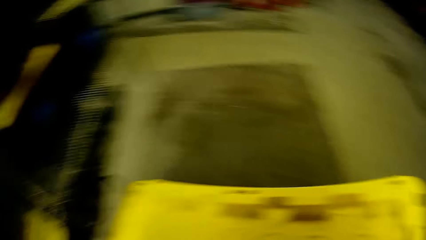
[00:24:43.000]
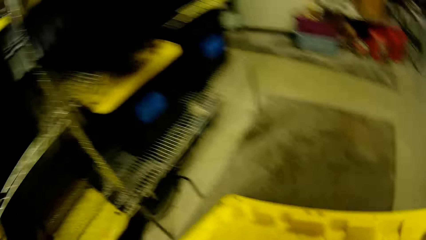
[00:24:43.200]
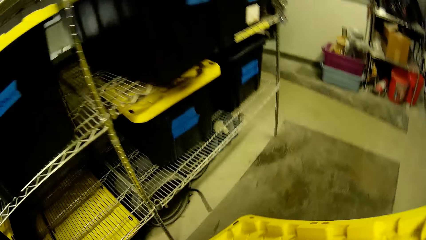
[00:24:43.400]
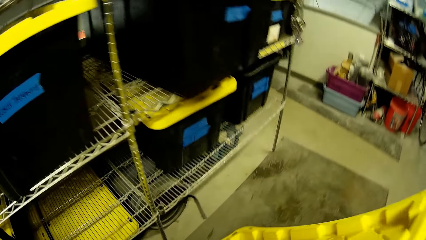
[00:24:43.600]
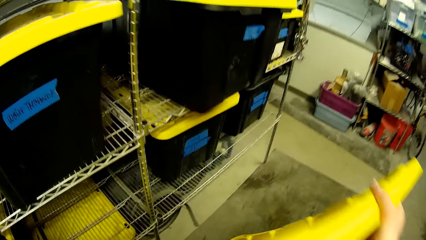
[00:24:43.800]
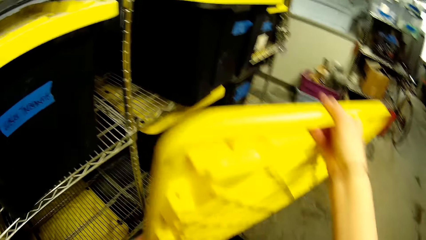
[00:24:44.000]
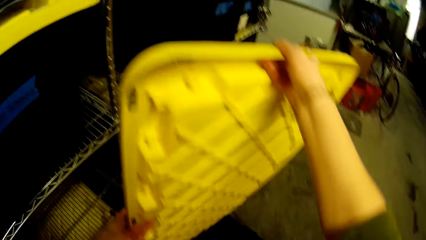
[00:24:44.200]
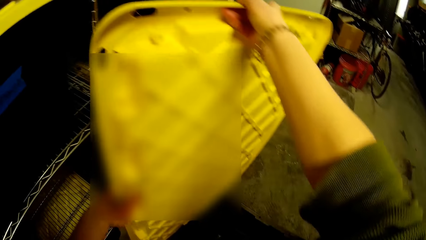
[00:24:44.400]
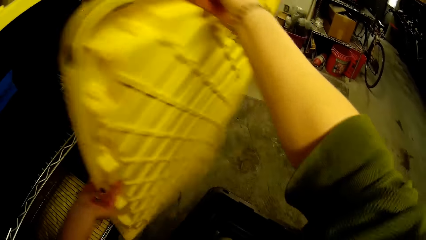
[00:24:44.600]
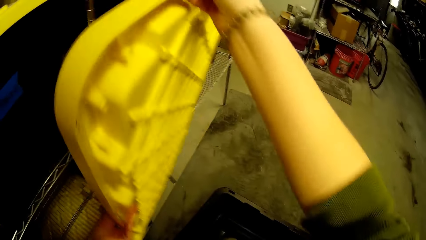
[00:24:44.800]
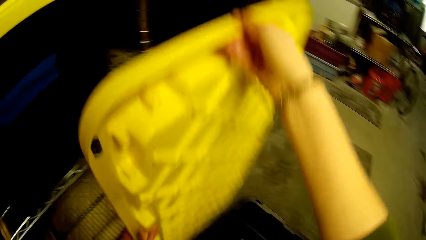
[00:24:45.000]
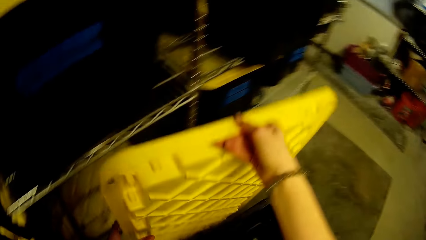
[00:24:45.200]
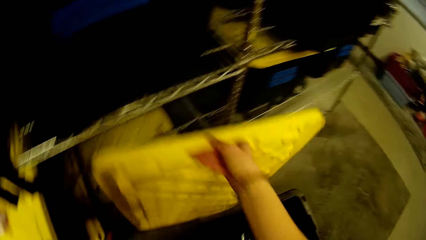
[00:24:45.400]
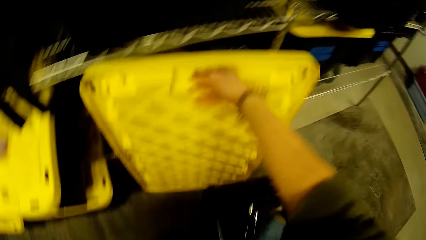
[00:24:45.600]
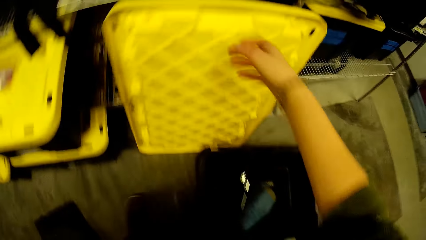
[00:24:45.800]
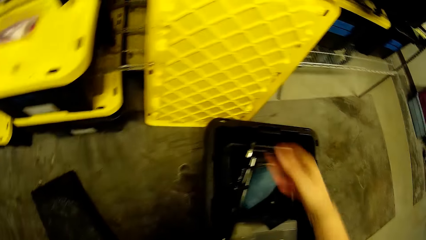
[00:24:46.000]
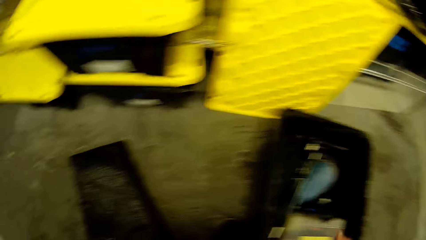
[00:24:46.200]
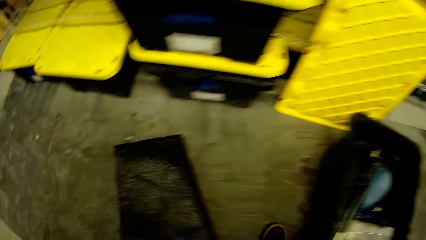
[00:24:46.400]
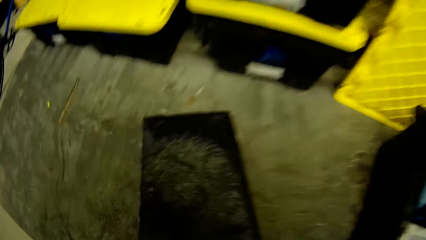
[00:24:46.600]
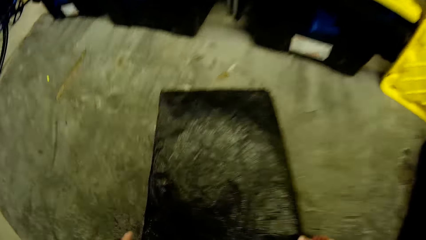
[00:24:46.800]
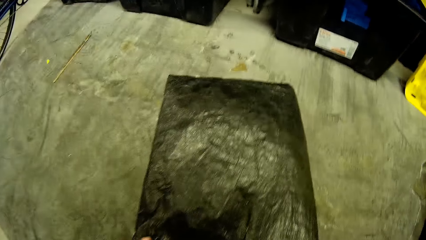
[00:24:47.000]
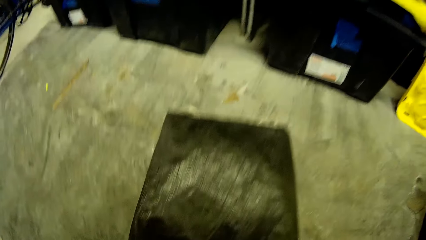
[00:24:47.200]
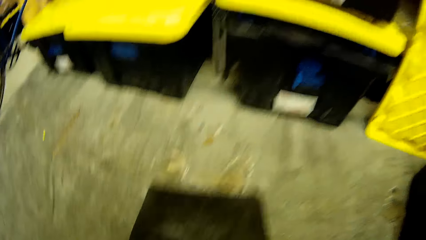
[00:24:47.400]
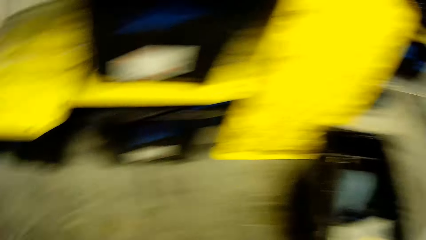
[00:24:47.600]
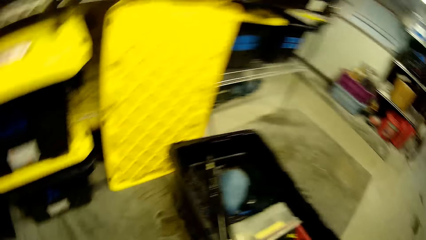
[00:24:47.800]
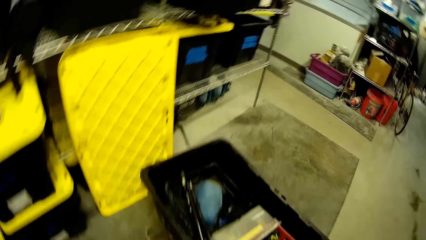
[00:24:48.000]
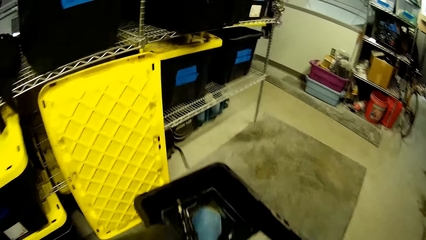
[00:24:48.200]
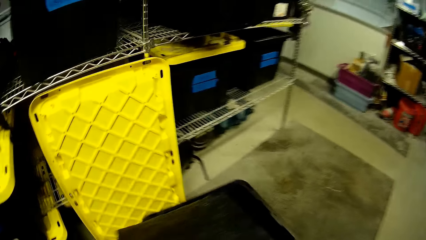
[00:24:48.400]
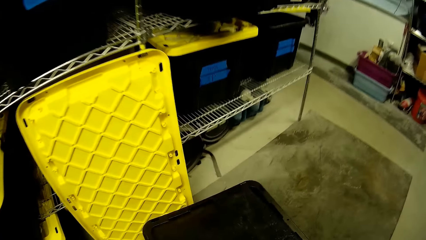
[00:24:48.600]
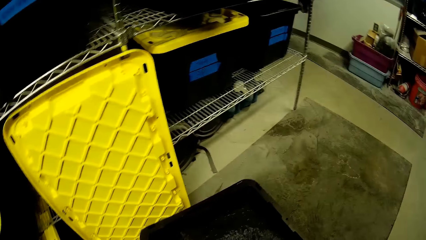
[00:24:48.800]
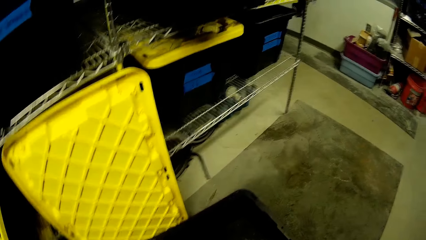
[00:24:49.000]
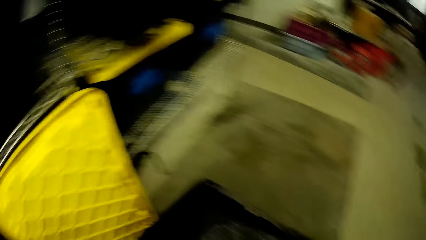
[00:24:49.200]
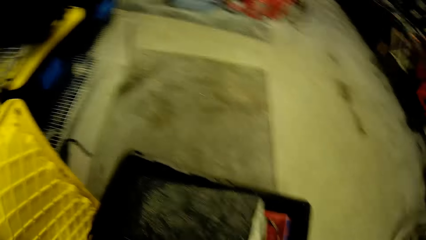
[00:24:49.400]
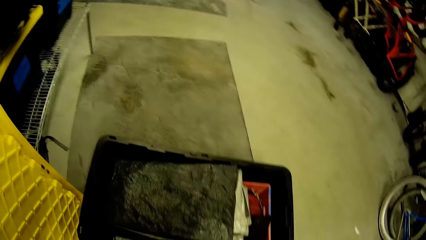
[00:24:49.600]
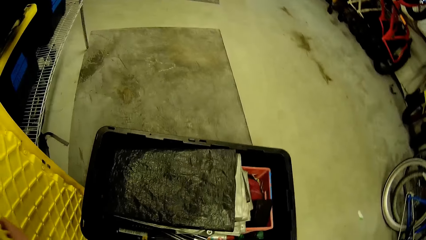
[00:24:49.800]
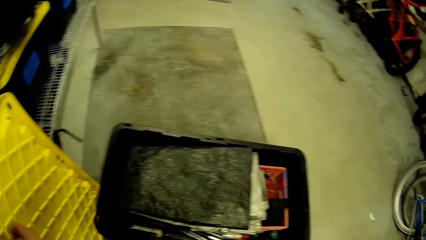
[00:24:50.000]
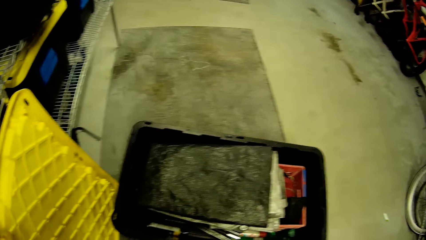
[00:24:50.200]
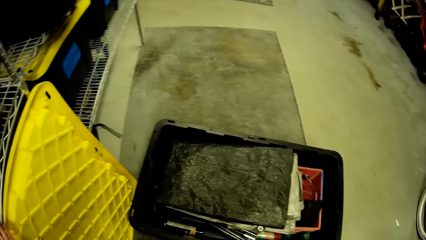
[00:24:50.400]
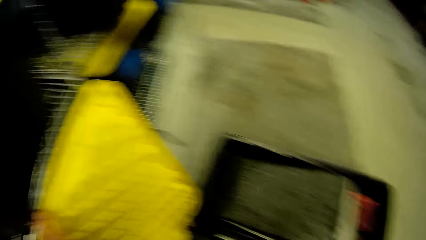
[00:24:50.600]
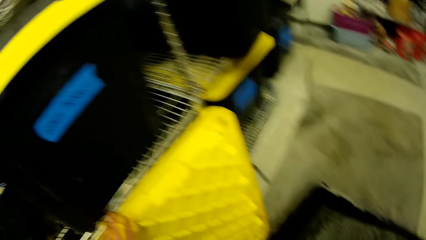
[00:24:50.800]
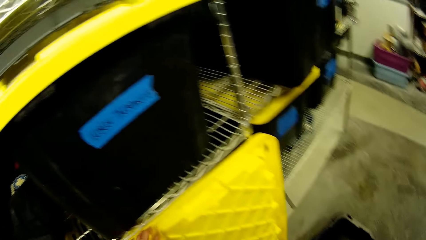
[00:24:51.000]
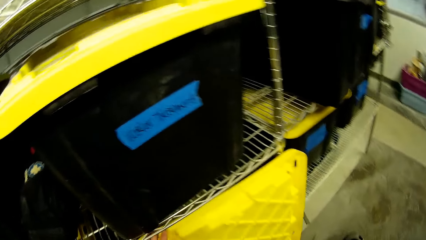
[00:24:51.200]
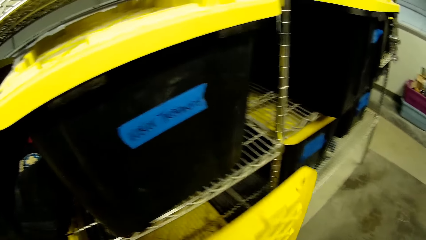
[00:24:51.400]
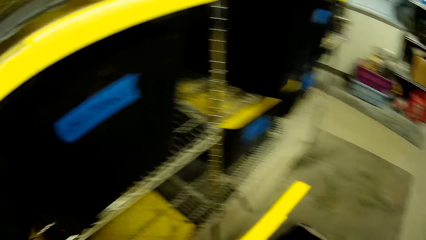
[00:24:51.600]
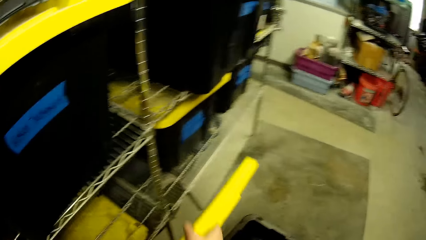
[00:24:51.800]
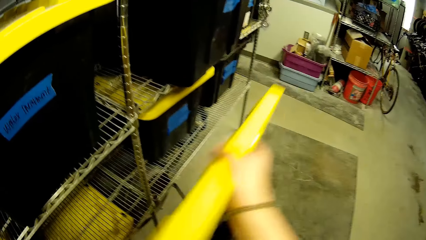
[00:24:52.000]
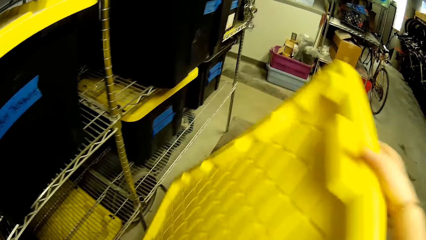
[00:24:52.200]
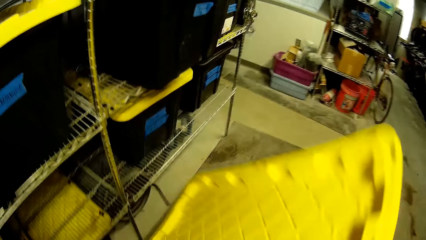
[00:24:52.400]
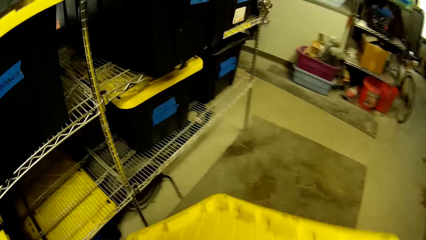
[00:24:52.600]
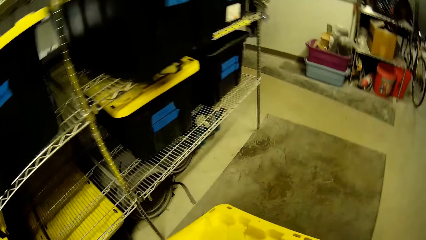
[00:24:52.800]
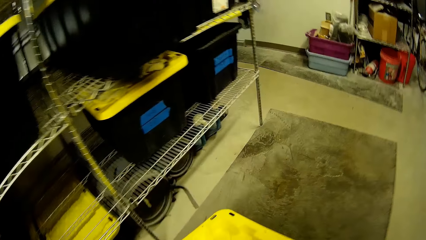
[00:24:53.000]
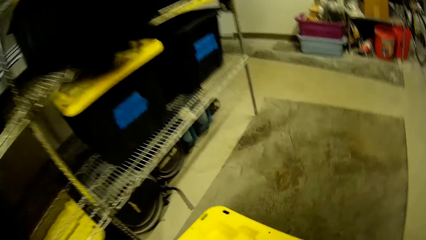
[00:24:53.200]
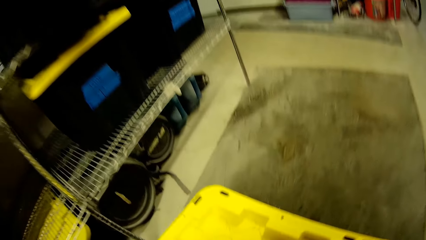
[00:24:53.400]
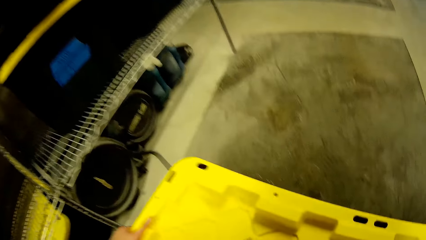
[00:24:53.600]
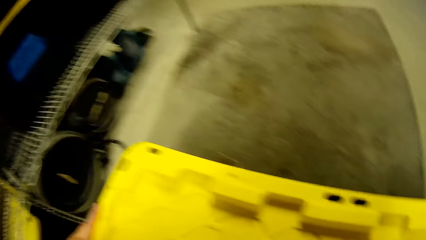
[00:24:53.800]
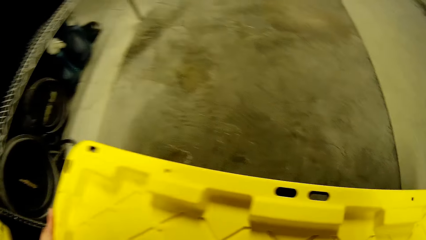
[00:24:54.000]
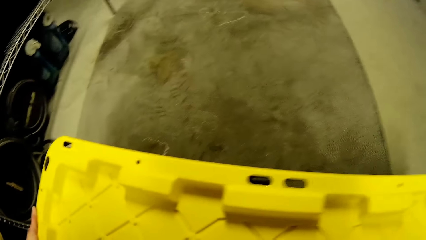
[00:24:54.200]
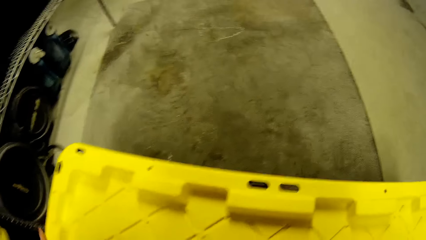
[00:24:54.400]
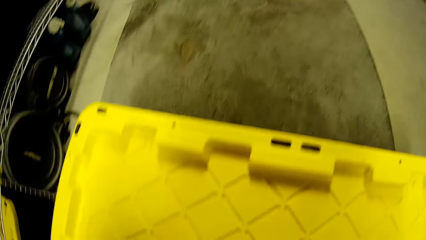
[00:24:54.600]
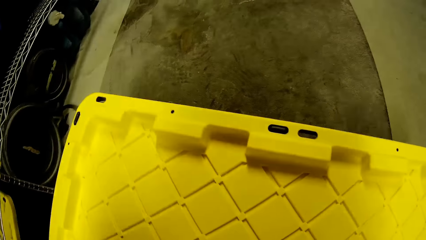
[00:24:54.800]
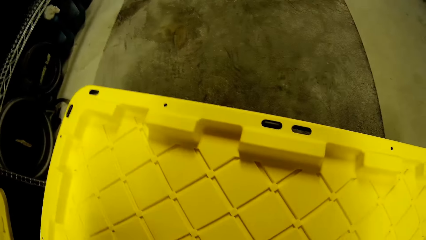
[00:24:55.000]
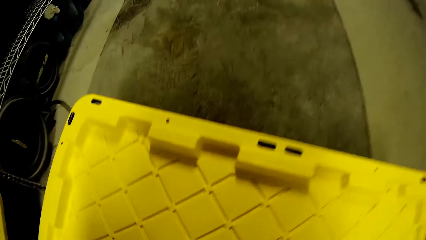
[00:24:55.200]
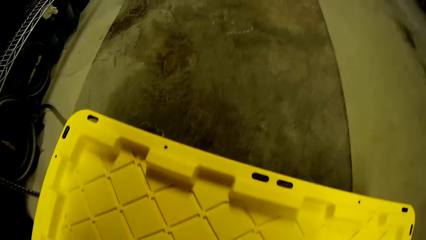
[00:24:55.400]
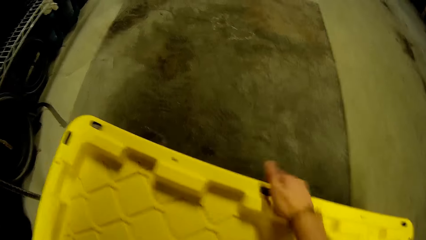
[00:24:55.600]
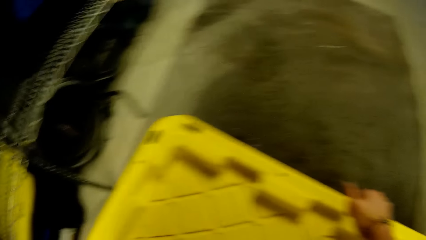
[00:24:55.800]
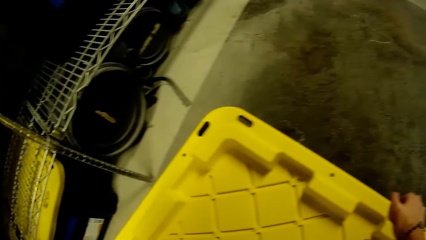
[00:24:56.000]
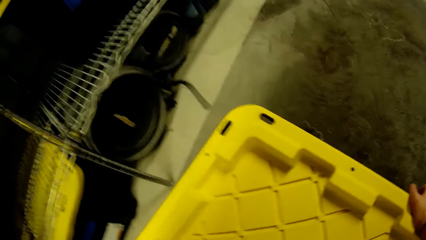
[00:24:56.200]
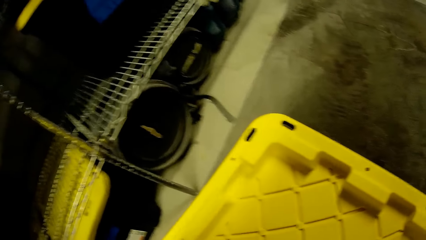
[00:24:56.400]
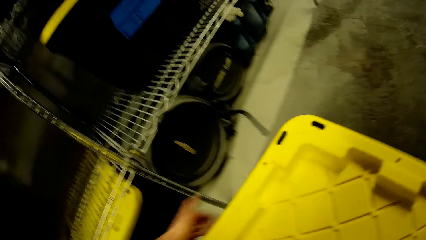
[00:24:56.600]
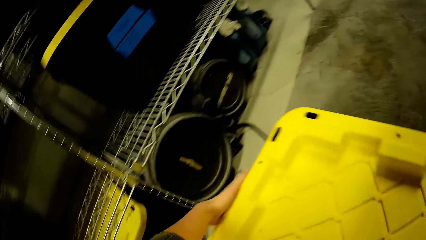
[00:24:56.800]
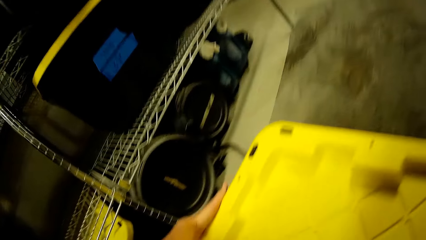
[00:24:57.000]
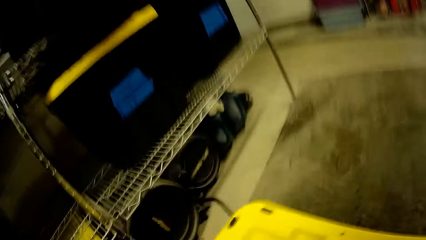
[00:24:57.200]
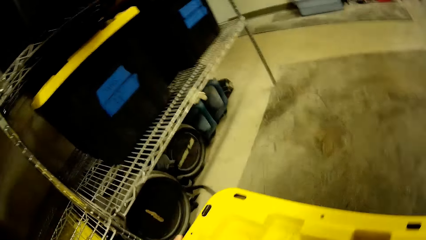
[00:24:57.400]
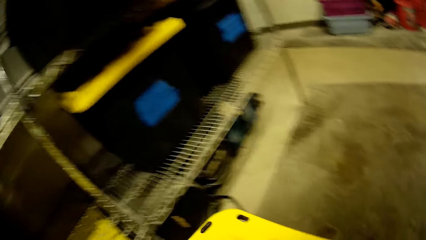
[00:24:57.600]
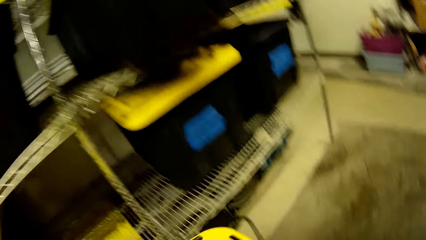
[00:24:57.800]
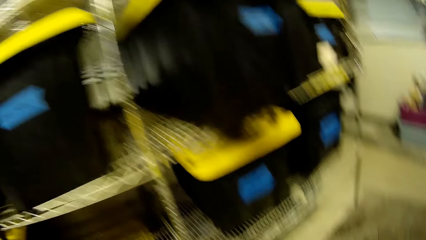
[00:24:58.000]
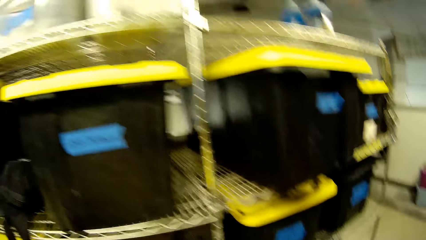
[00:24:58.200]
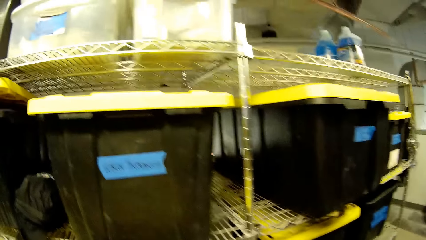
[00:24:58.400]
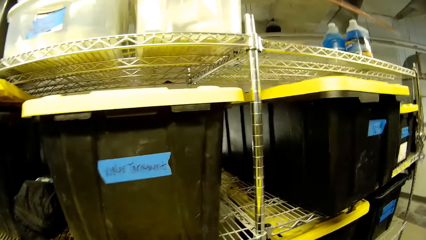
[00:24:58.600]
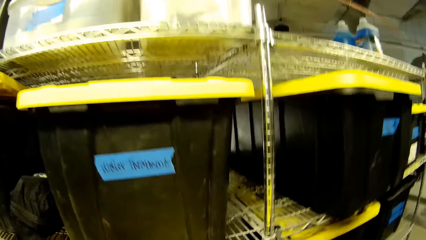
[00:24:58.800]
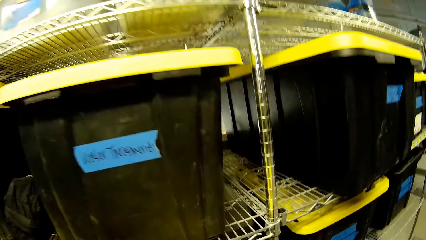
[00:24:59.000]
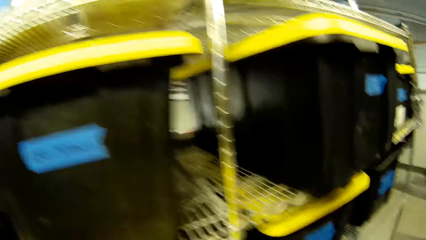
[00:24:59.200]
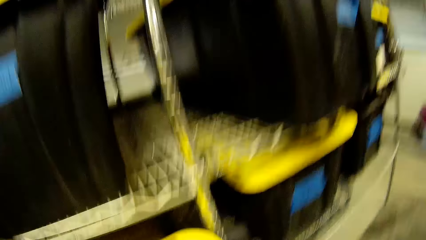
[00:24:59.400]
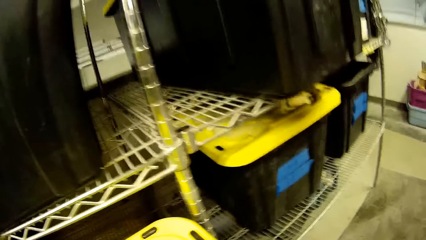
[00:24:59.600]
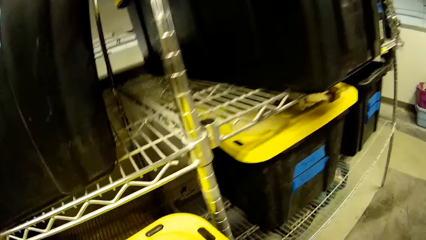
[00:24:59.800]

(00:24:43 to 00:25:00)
The camera wearer opens the plastic container lid. They place the container against the shelf, pick a polyester mat, and place the polyester mat in the container. They cover the container. They lift the container.
